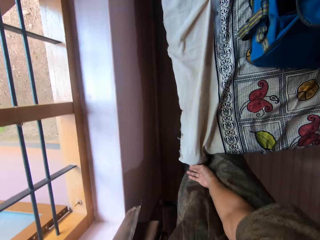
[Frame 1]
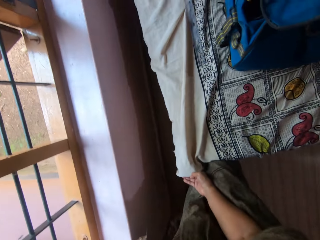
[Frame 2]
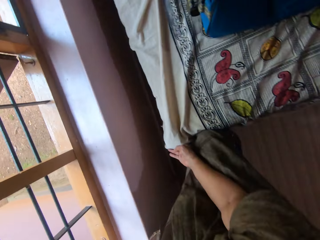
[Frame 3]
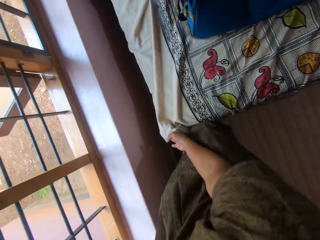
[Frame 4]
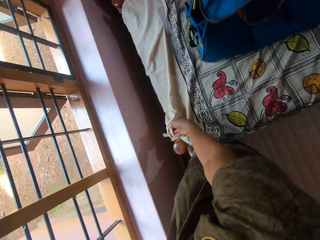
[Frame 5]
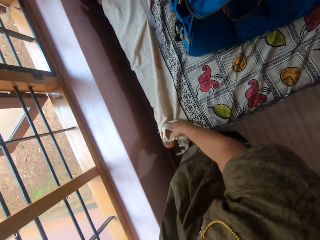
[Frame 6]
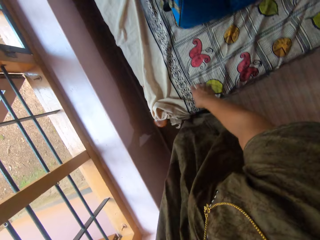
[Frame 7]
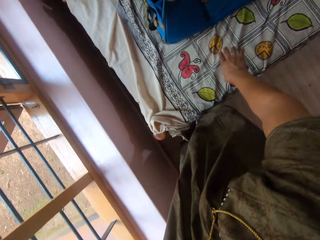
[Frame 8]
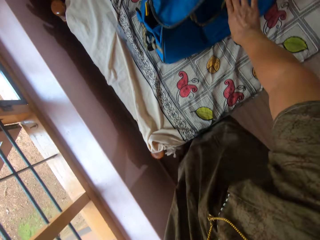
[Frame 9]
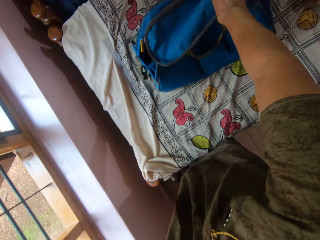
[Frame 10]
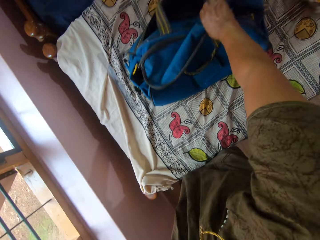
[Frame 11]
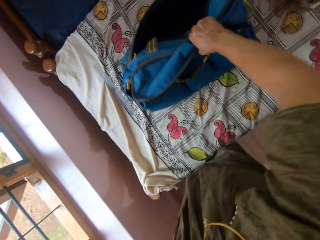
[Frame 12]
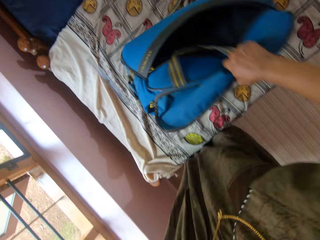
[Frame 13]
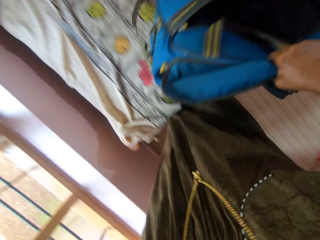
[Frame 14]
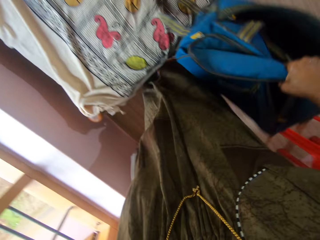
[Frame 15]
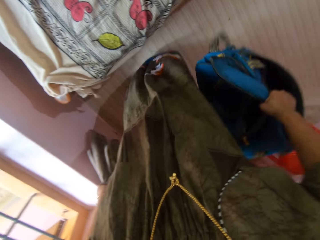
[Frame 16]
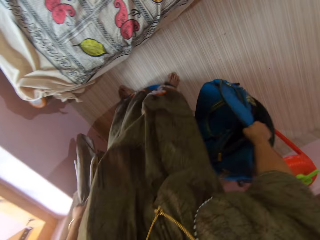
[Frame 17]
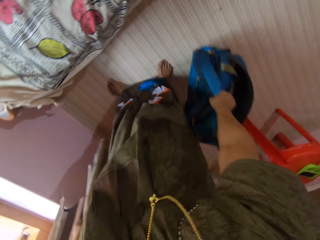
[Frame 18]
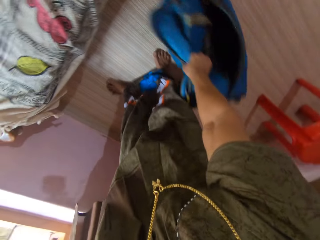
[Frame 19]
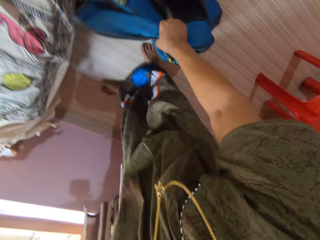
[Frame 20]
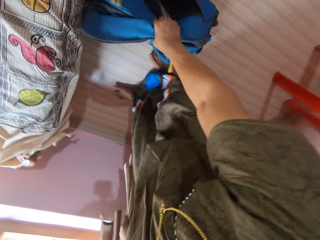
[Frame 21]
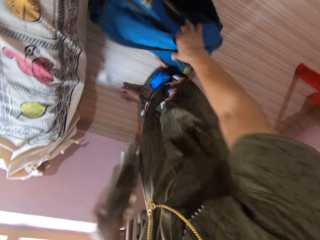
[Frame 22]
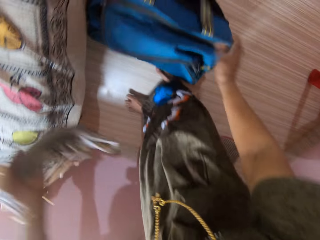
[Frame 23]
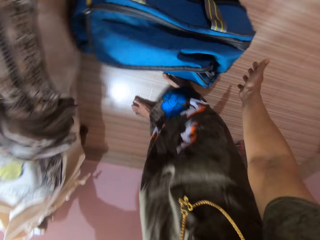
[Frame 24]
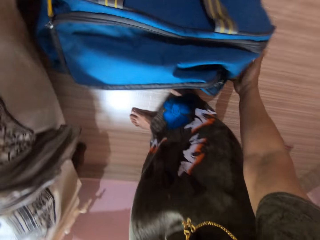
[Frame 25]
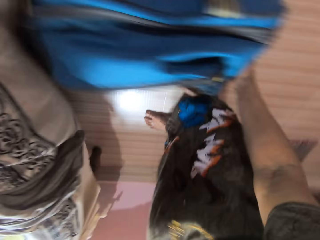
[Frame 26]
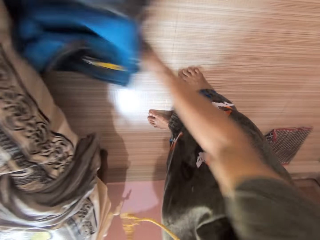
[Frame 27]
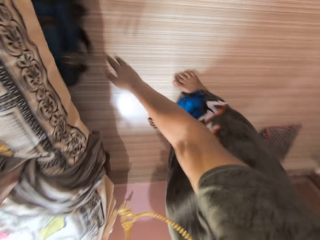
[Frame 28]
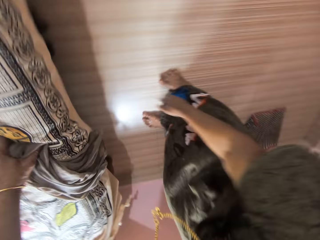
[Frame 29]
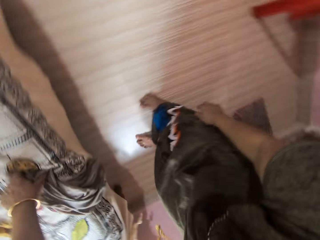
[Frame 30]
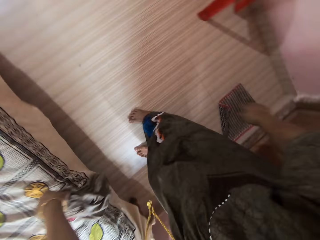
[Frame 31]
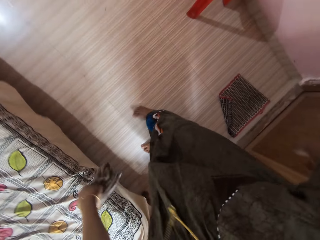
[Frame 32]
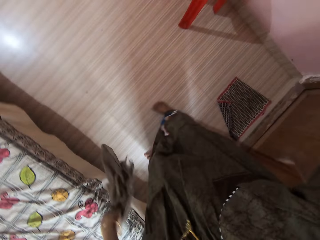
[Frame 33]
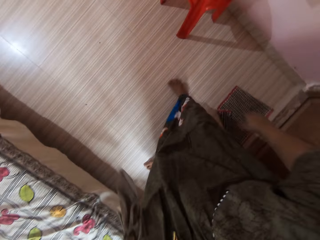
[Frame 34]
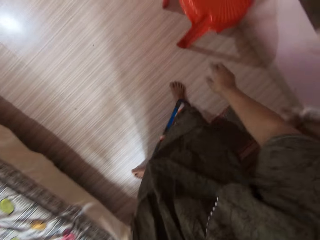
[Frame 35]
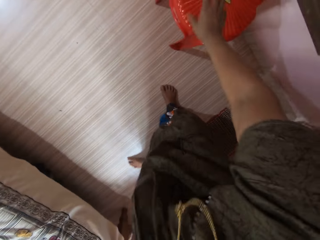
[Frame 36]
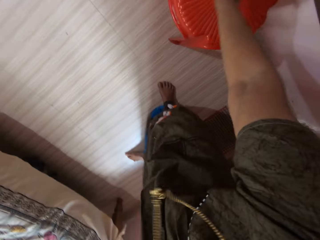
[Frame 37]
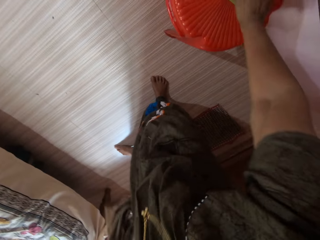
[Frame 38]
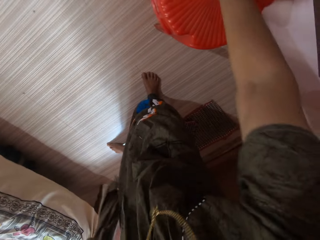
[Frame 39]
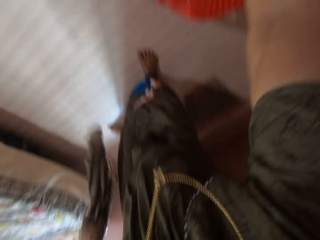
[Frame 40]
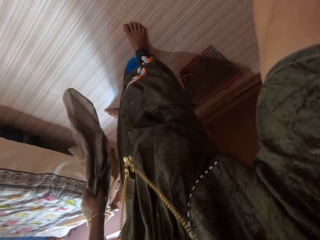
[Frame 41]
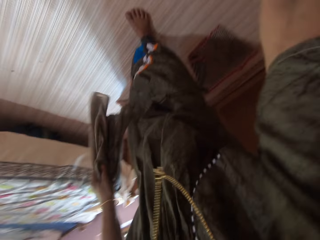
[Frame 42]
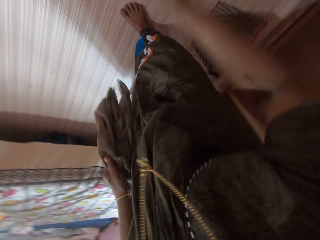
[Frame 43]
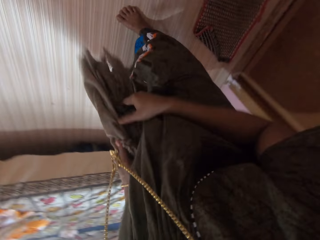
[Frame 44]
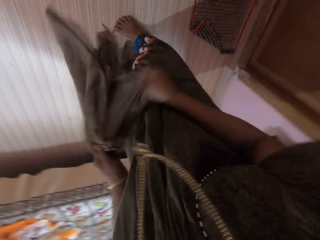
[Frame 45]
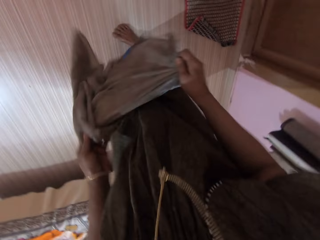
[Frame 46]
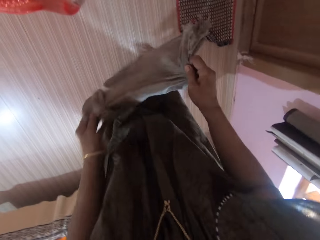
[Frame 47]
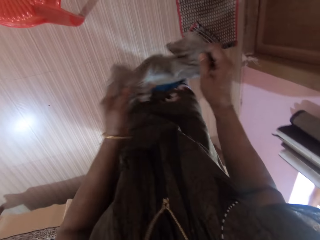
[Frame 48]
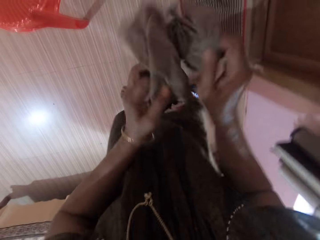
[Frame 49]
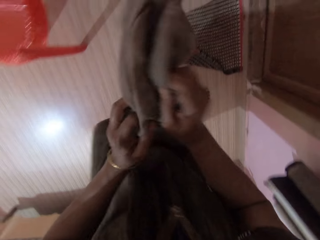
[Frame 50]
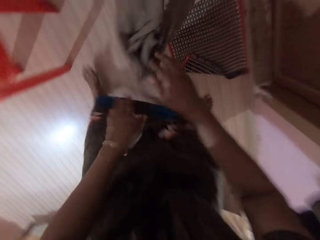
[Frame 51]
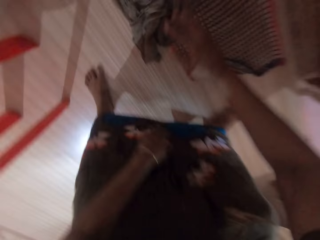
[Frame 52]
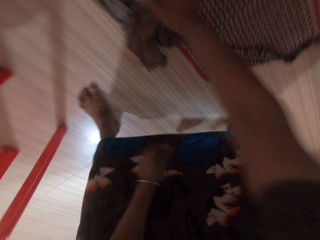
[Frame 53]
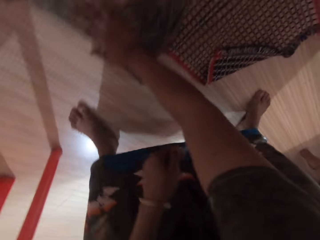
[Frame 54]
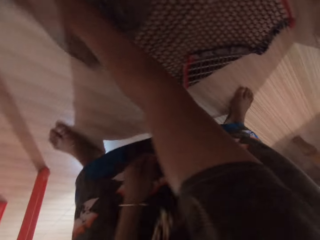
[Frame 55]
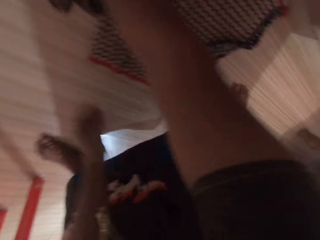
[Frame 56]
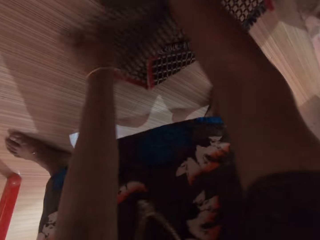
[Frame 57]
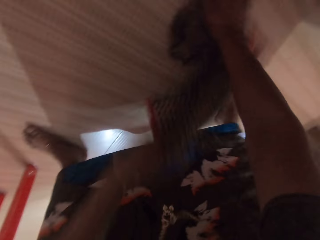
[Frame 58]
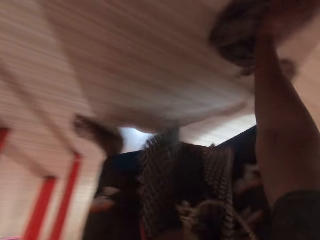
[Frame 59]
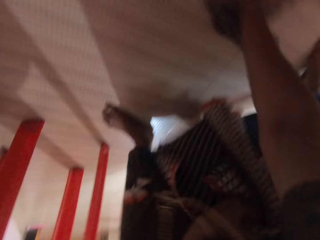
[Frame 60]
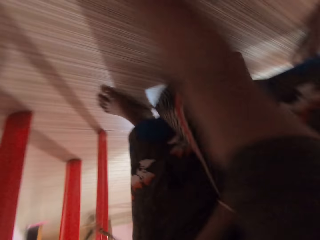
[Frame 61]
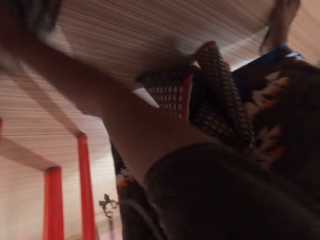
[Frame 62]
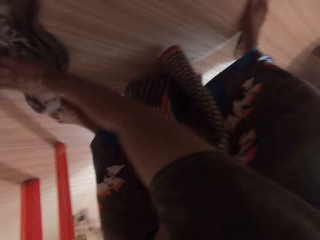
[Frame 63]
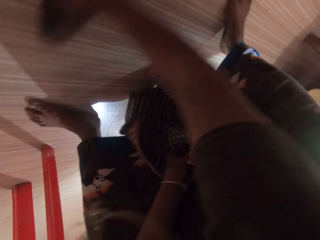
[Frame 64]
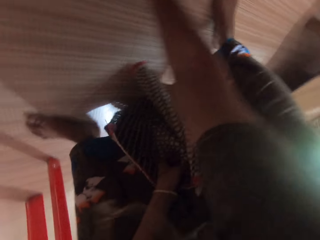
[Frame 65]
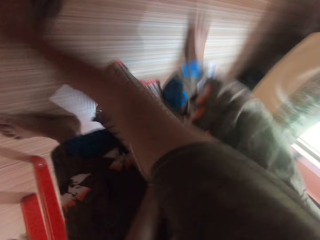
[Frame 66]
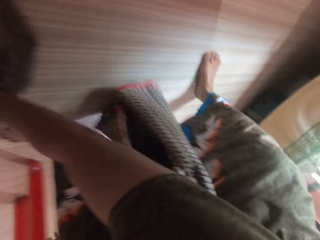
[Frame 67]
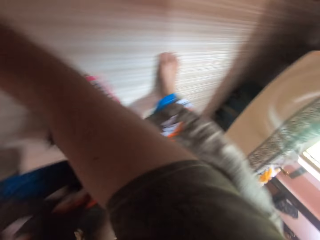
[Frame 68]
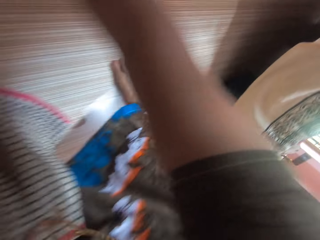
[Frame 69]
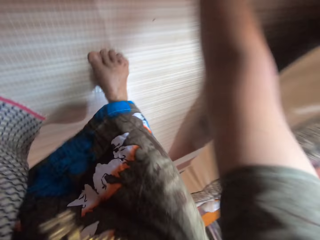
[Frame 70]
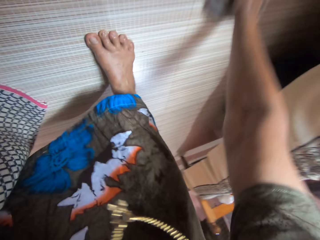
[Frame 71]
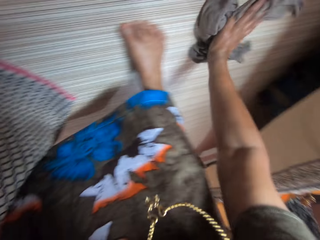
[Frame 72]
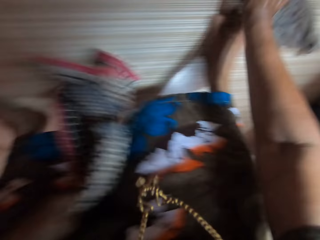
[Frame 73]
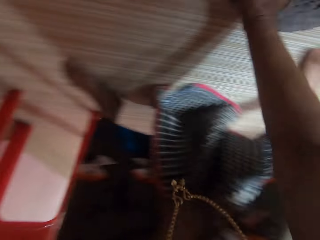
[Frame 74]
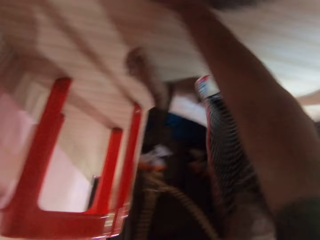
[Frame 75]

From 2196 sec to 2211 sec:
The camera wearer pushes the footboard of the bed with her right hand. She carries a bag from the bed with her right hand. She drops the bag on the floor with her right hand. She pushes the bag underneath the bed with her right hand. She touches a dust pan and a plastic broom. She holds the rag with both hands. She drops the rag on the floor. She cleans the floor with the rag in her right hand. She picks up a foot mat with her left hand.

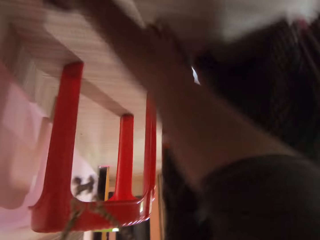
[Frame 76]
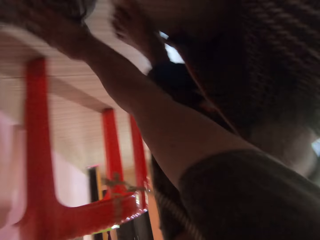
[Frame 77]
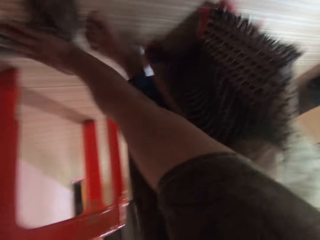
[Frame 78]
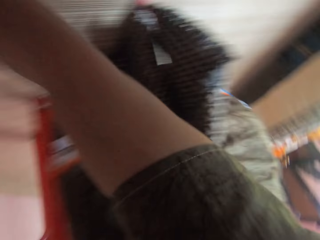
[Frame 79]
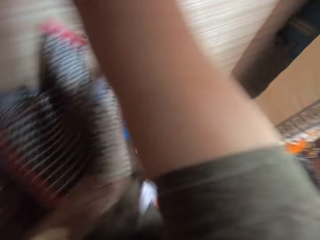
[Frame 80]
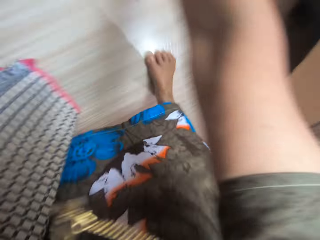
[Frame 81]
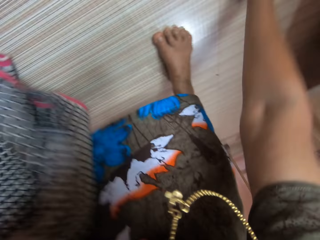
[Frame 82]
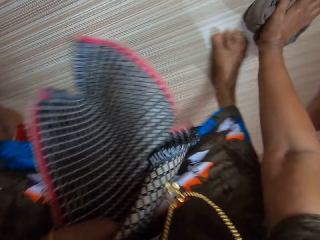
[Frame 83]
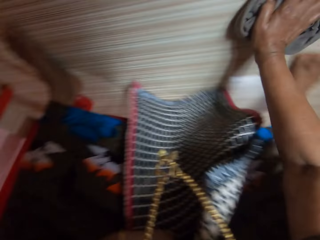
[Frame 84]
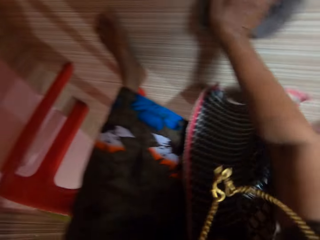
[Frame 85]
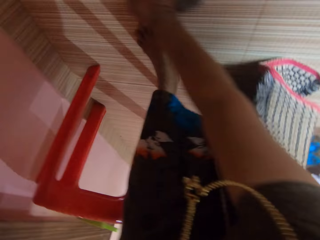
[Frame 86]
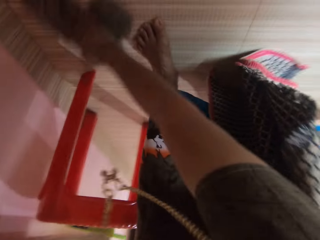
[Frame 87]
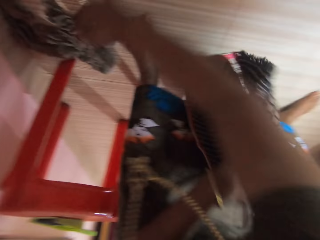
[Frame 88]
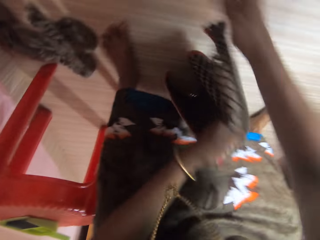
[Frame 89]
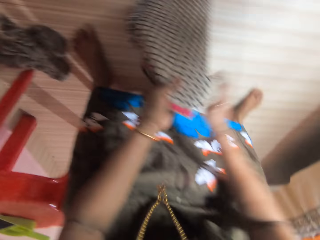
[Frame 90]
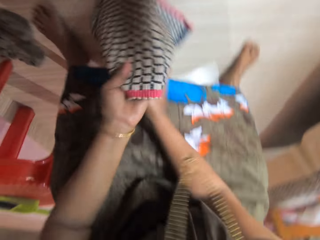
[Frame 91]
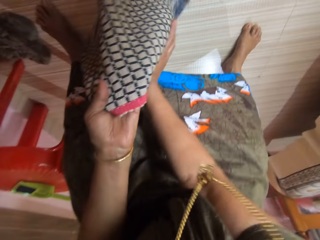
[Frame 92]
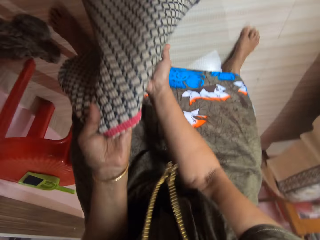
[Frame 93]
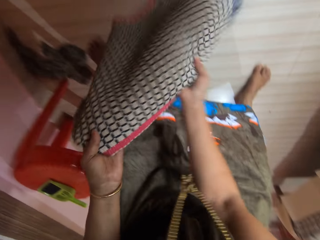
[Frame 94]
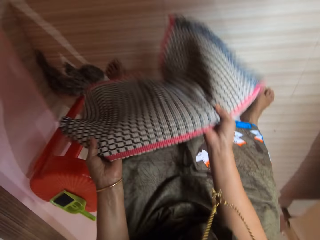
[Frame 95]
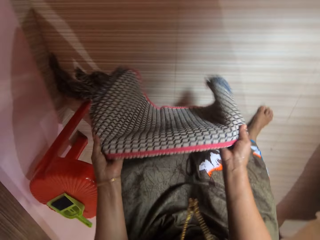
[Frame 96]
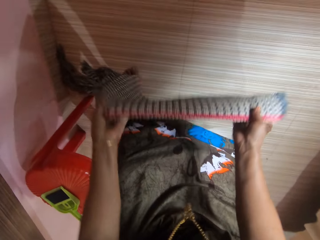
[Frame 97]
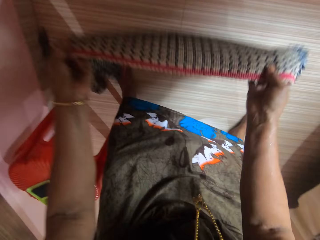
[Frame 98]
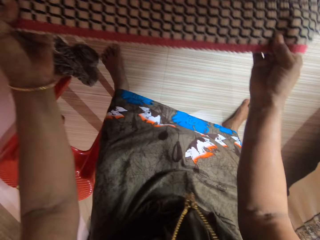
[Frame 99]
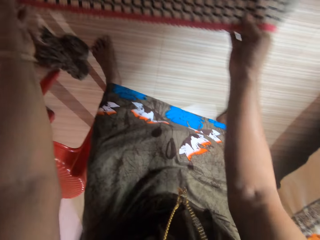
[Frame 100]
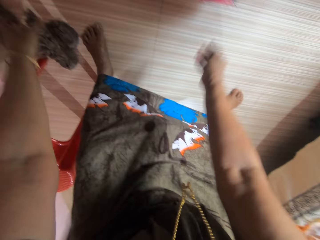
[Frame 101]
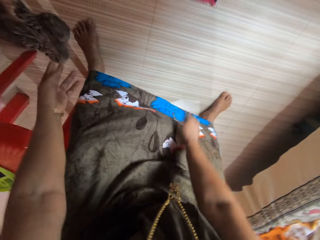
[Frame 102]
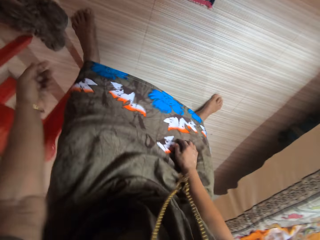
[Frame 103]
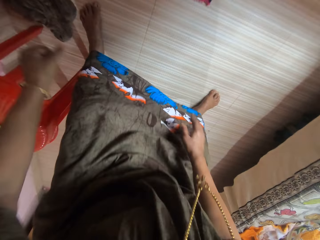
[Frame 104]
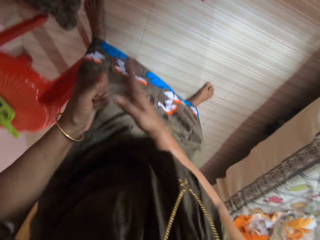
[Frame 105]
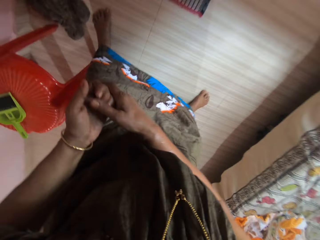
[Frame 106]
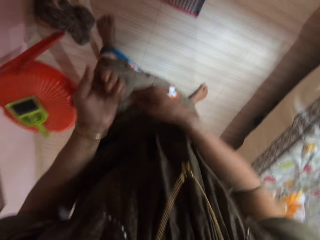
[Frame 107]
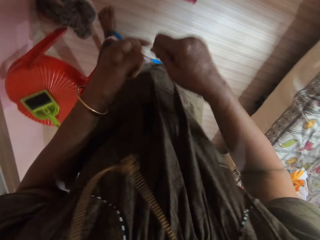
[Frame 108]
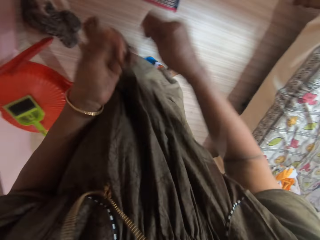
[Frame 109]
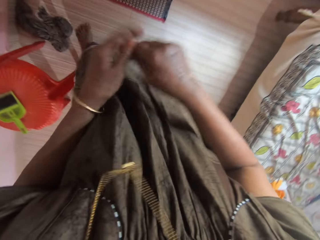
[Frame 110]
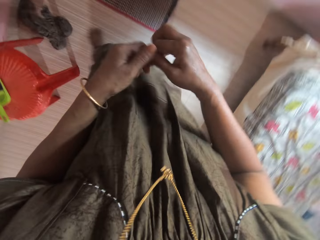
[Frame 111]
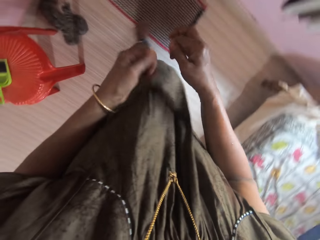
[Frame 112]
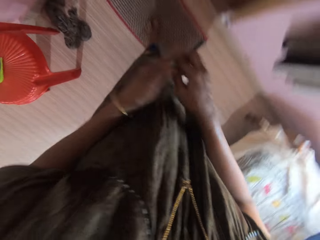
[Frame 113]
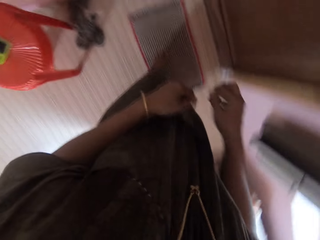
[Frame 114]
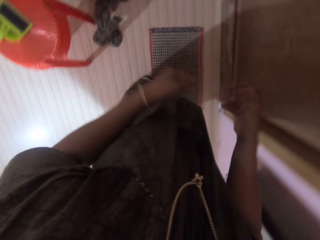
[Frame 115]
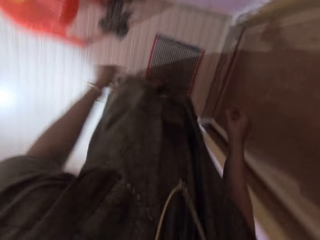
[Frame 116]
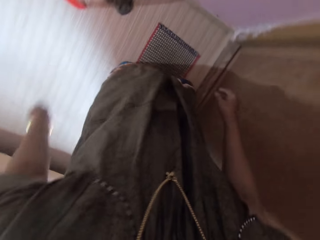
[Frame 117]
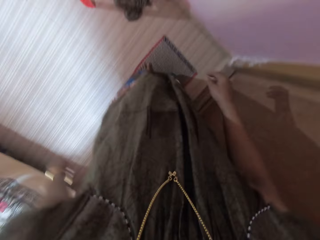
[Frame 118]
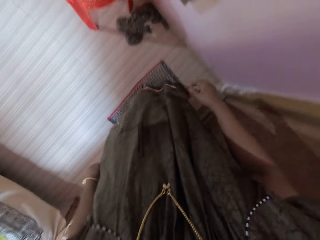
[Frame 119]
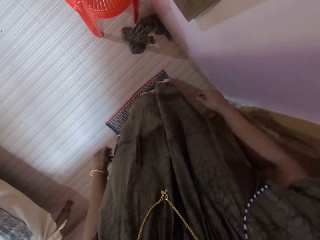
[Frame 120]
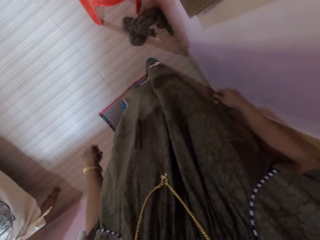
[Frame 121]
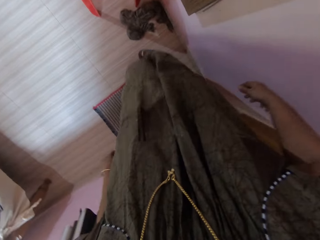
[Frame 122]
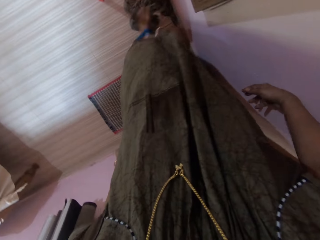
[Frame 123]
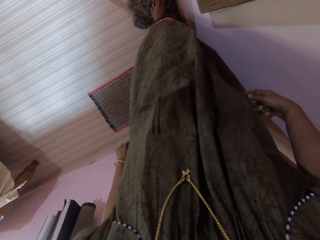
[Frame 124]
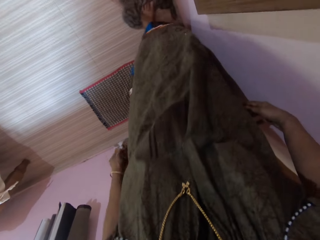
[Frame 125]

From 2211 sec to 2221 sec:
The camera wearer holds the foot mat with both hands. They drop the foot mat on the floor. They twist a rope with both hands. They step on the foot mat.
